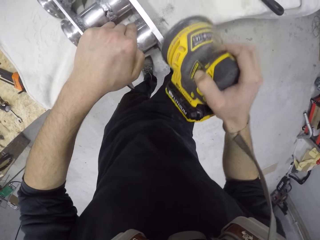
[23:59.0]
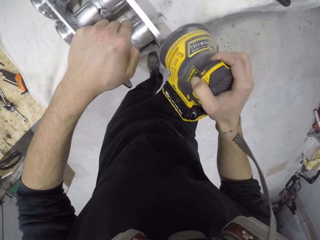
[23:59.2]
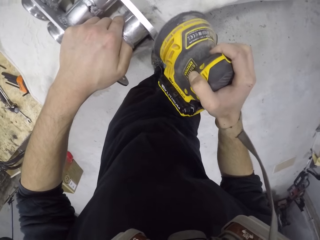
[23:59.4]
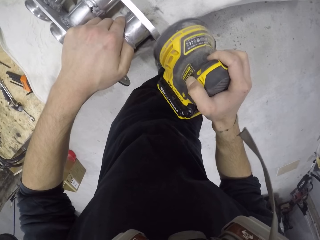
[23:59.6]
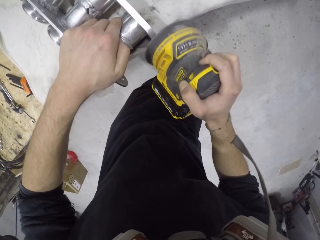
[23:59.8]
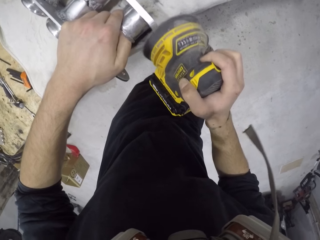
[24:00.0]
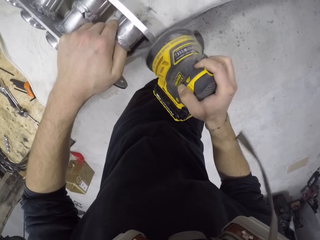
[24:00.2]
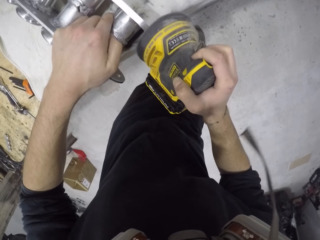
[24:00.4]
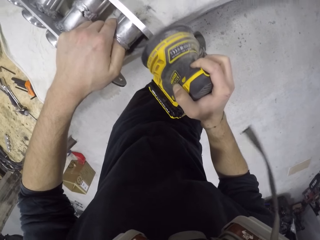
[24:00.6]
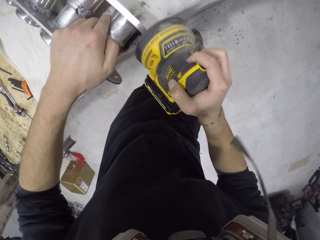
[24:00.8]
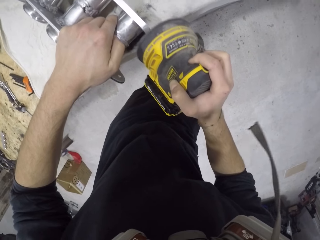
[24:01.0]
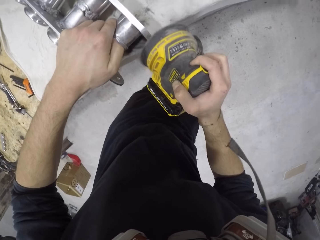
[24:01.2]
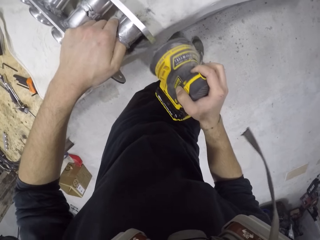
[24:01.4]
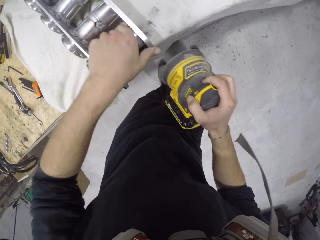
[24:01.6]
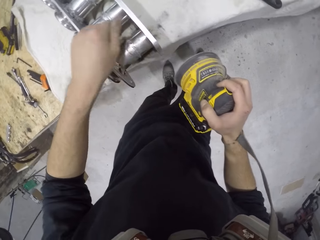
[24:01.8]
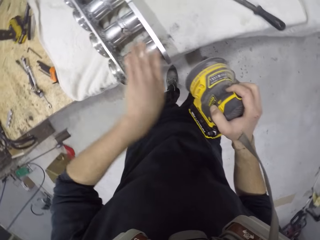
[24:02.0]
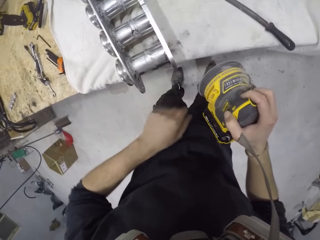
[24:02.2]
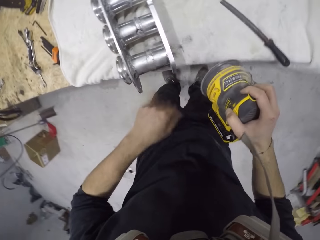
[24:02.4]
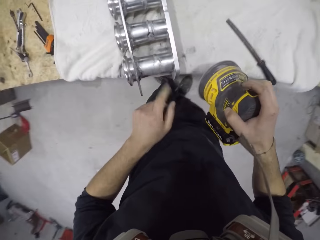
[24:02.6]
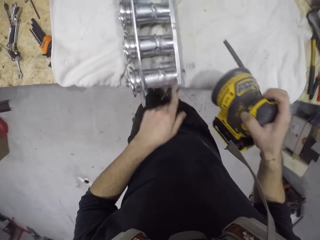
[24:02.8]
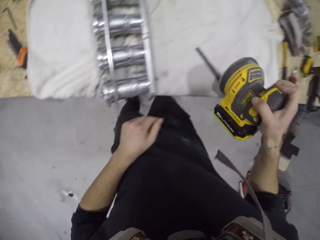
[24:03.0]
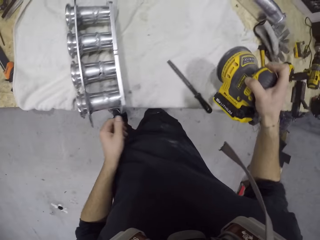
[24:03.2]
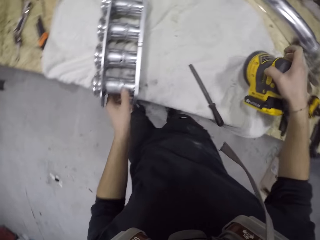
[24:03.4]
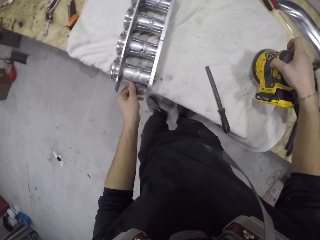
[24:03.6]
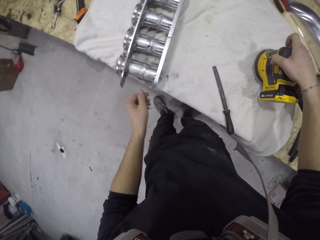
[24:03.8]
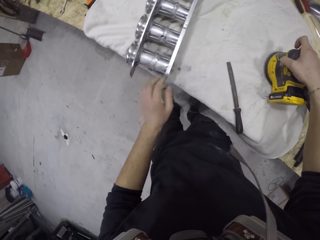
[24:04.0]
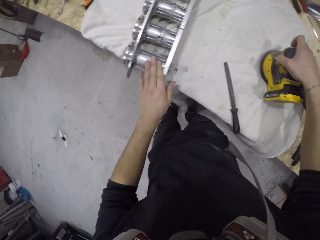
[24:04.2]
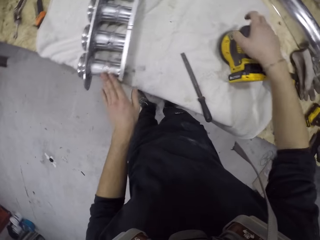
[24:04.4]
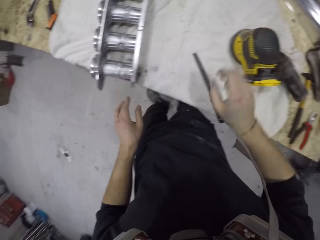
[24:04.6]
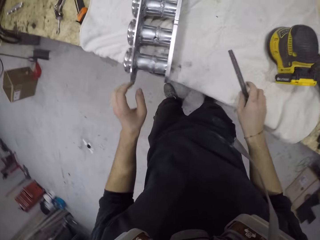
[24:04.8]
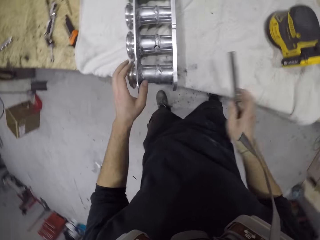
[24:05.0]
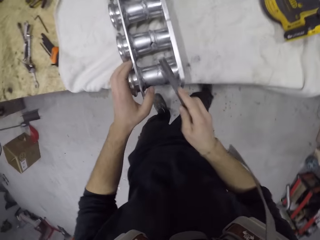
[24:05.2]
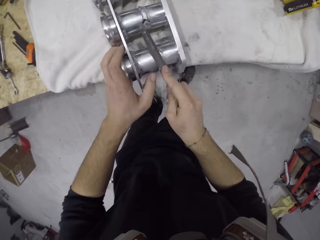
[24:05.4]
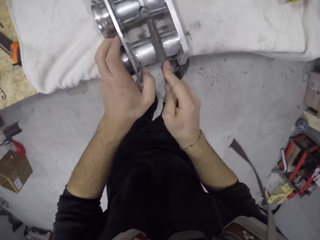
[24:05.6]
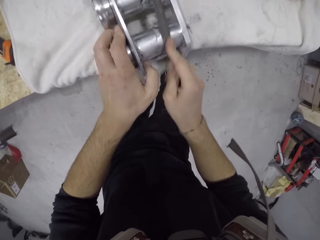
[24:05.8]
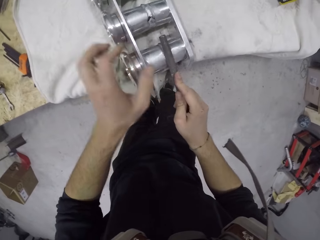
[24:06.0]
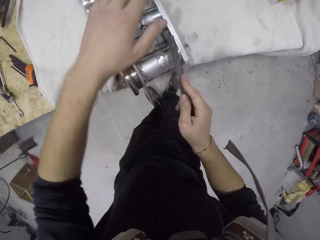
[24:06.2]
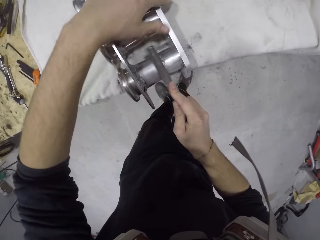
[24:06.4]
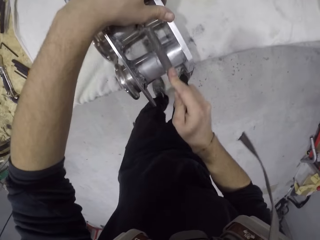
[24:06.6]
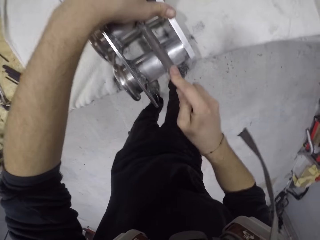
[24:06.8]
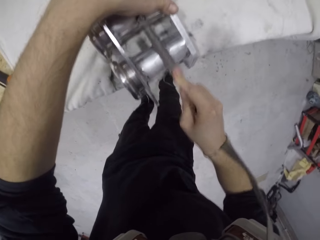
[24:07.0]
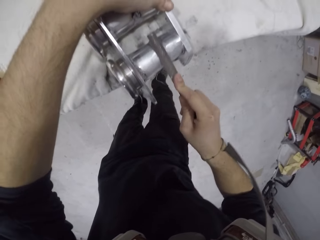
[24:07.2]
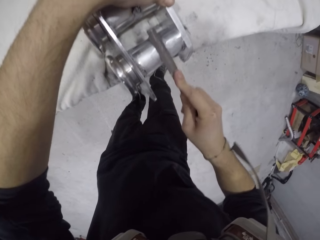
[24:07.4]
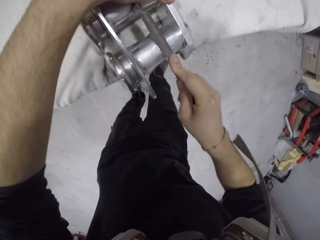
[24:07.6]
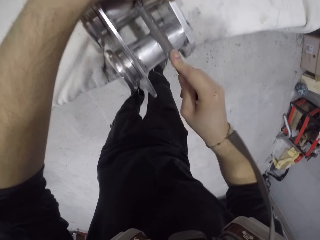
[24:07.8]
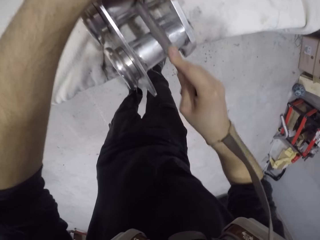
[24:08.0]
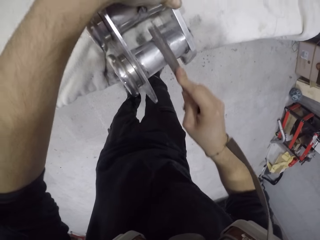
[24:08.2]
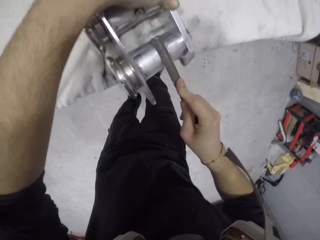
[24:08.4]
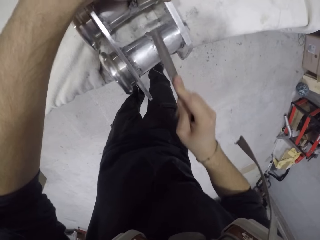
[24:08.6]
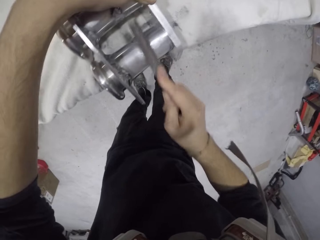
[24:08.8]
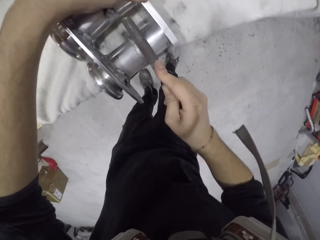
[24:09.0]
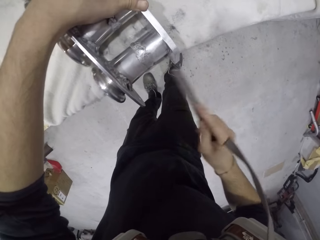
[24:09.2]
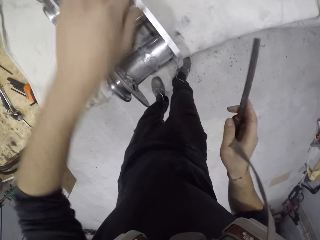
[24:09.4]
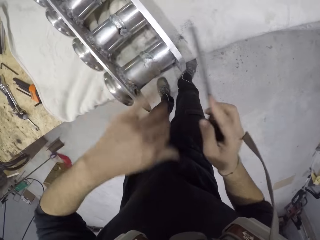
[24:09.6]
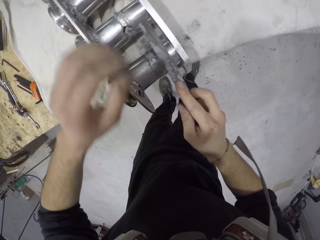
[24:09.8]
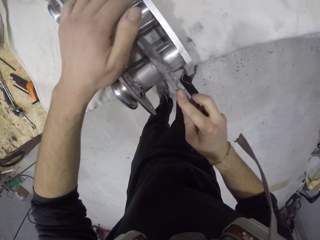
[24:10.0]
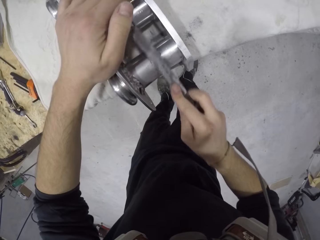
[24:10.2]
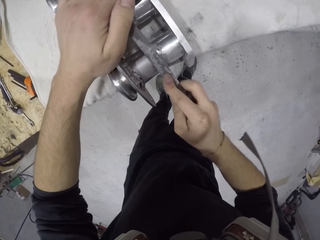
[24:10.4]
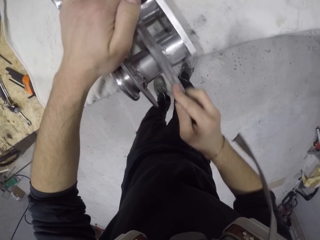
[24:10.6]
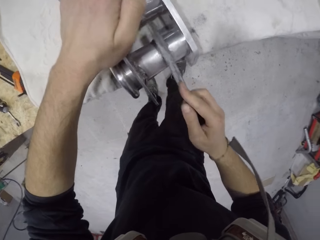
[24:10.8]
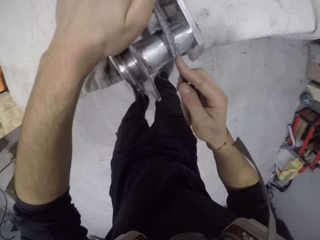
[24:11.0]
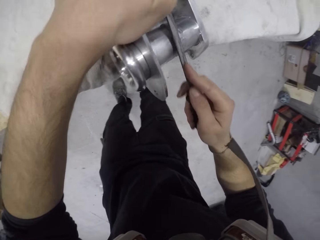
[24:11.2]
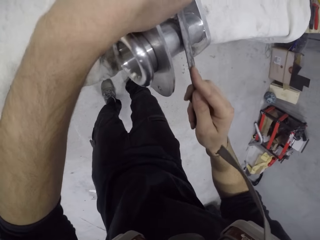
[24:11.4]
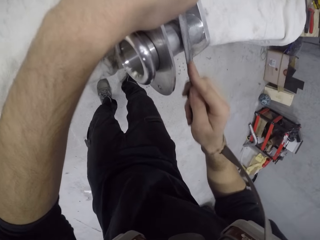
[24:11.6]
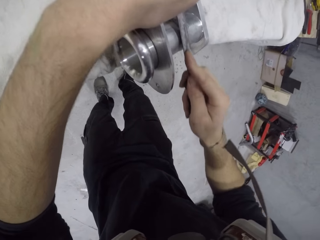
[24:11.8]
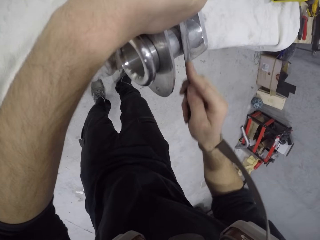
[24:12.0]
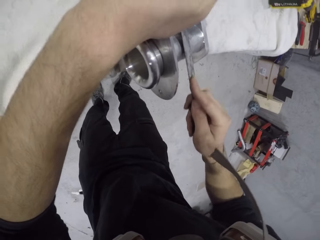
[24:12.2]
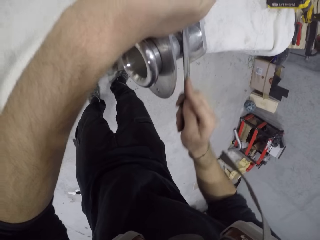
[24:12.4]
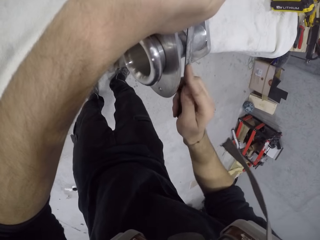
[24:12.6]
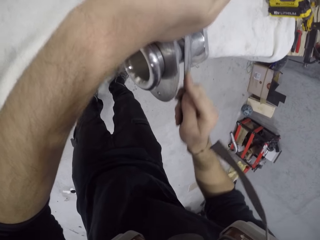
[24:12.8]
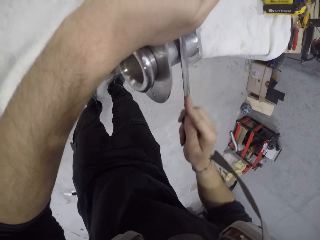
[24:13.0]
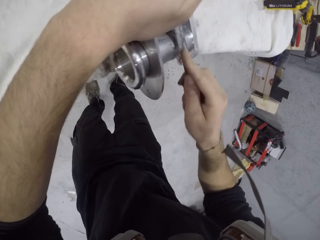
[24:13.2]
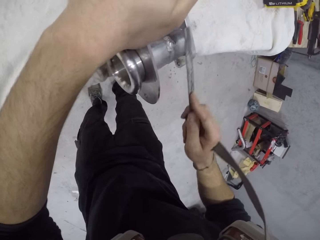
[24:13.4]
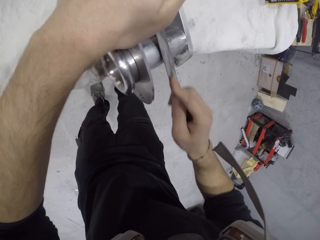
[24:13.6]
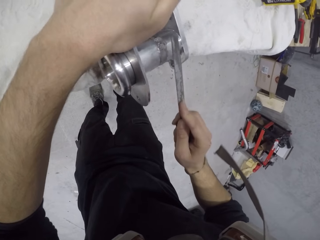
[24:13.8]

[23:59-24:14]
The camera wearer cleans the engine block on the table with his left hand. He drops the electric sanding machine on the table with his right hand. He picks up a hand file on the table with his right hand. He smoothens the engine block on the table with the hand file in his right hand. He cleans the engine block on the table with his left hand. He smoothens the engine block on the table with the hand file in his right hand.

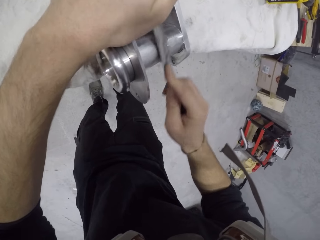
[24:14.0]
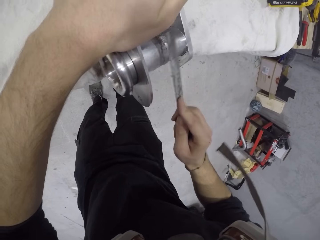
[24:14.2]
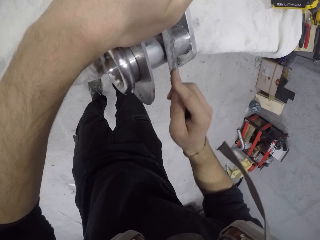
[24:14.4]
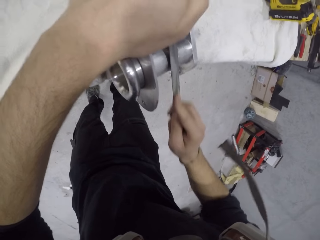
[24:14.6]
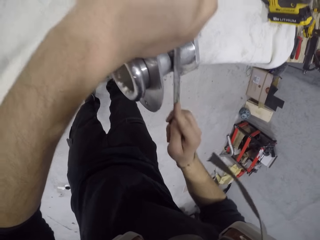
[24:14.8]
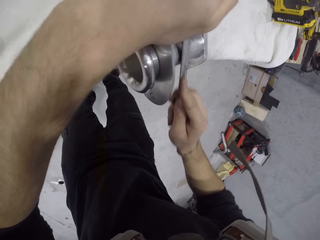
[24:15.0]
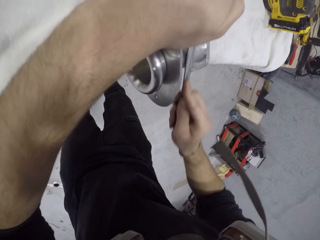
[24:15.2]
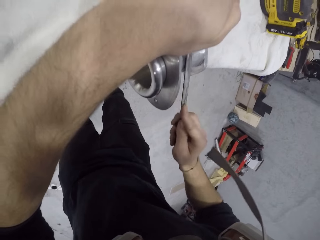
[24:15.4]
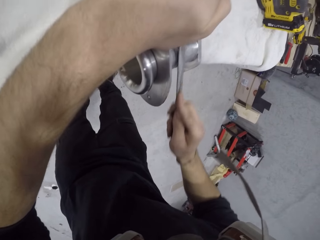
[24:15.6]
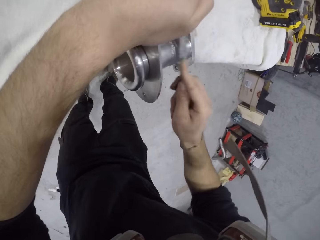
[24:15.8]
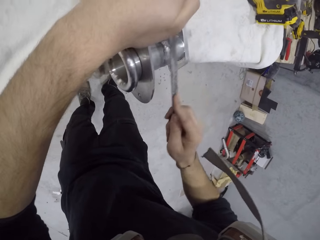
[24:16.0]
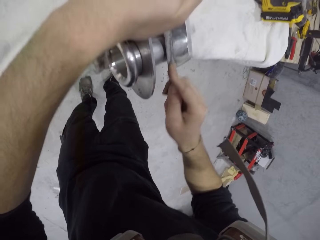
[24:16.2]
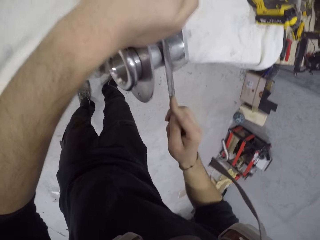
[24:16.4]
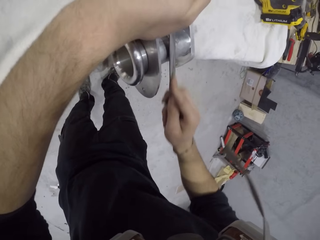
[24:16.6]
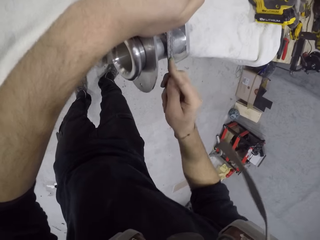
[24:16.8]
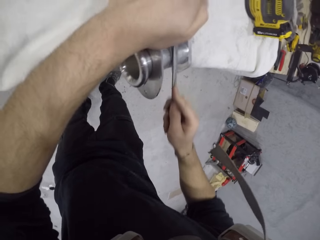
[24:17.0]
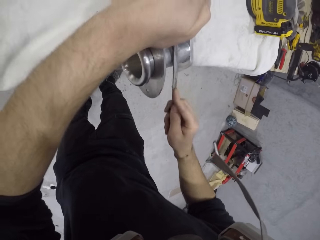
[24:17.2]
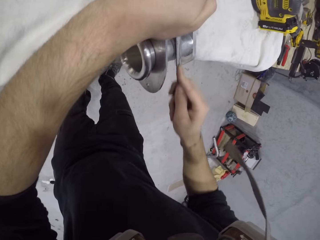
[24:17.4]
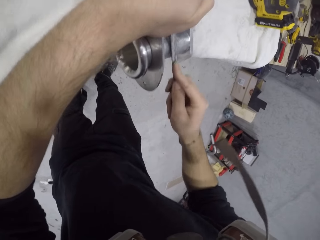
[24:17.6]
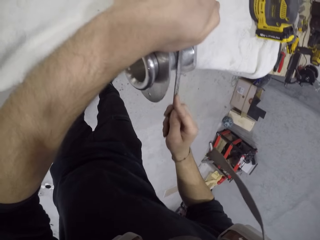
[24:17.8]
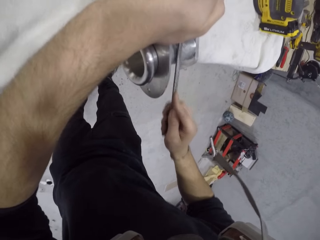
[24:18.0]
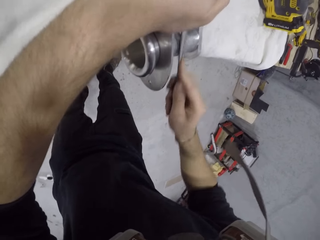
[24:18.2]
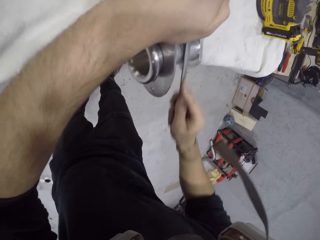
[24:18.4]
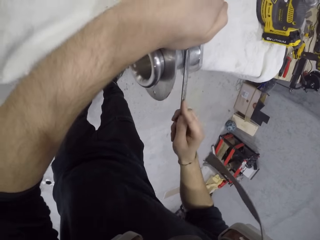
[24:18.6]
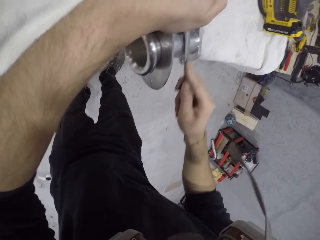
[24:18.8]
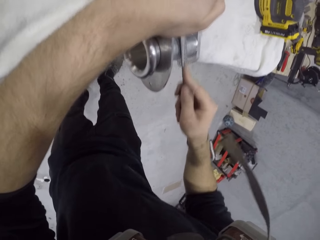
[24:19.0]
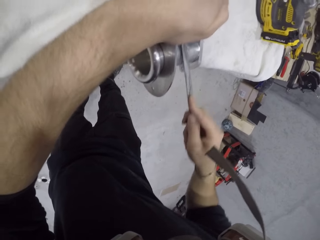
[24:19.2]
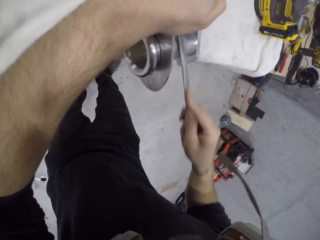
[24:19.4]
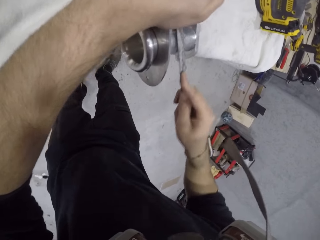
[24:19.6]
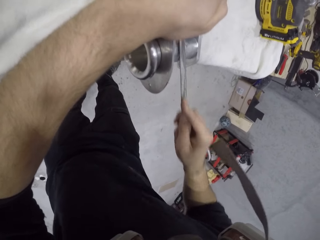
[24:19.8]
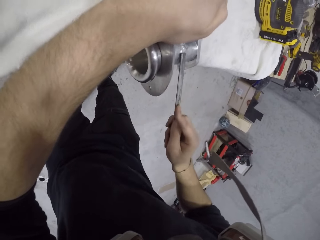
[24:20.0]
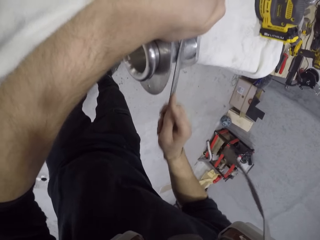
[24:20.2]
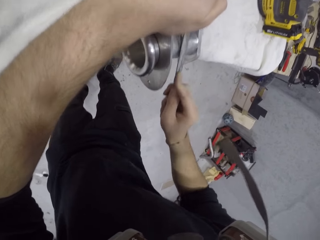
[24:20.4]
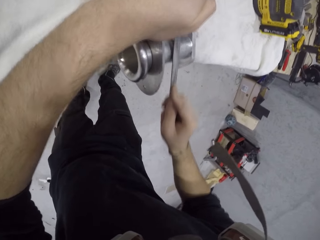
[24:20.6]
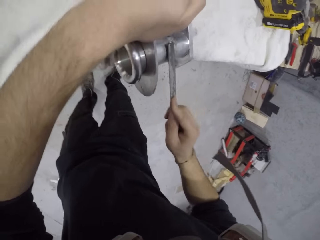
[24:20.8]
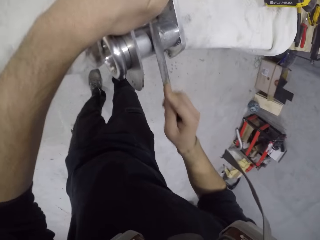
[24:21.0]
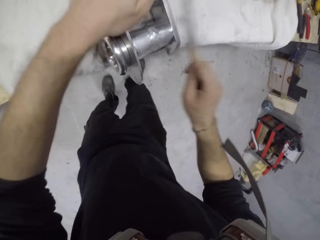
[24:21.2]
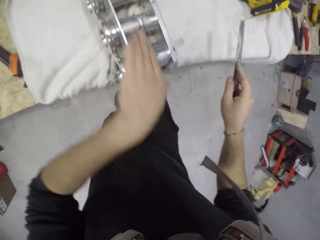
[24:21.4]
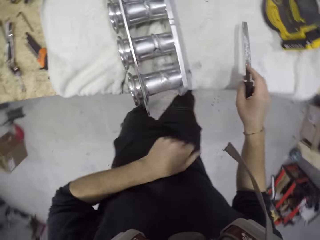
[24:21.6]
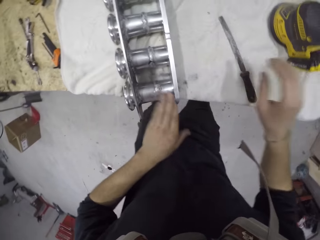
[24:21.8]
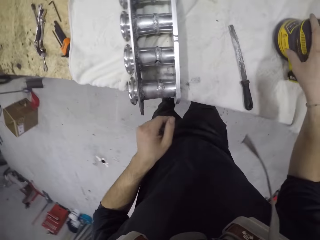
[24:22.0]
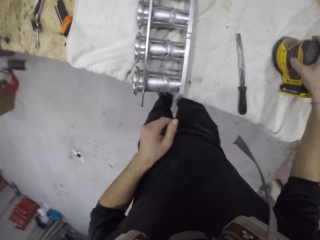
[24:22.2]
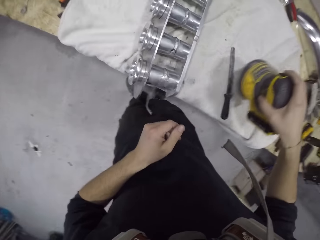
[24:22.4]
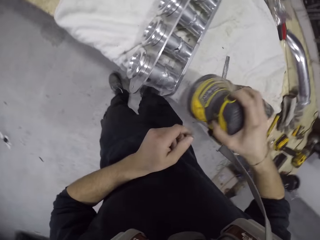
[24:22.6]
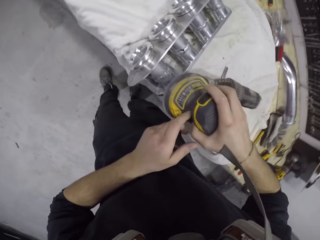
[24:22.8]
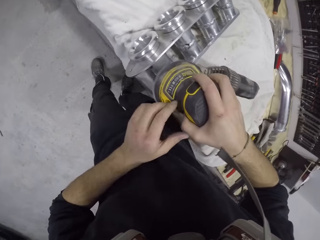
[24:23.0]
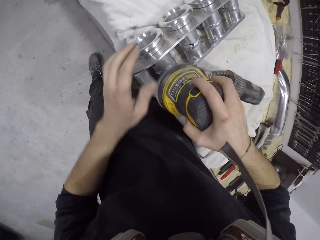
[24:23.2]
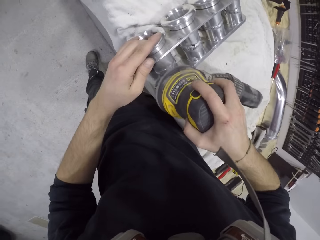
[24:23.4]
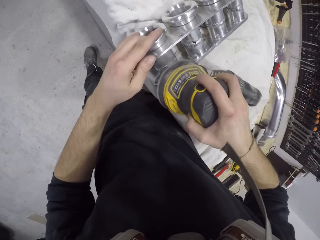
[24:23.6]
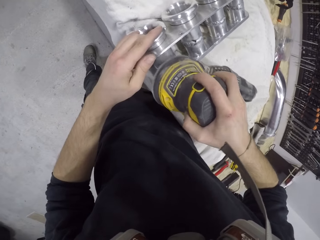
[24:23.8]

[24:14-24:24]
The camera wearer cleans the engine block on the table with his left hand. He drops the hand file on the table with his right hand. He picks up the electric sanding machine or orbital sander on the table with his right hand. He drops the orbital sander. He smoothens the engine block on the table with the hand file in his right hand.
